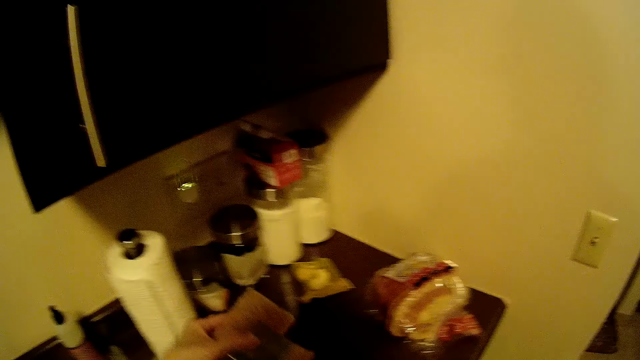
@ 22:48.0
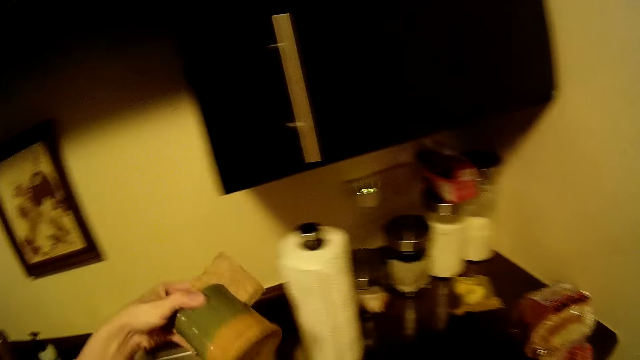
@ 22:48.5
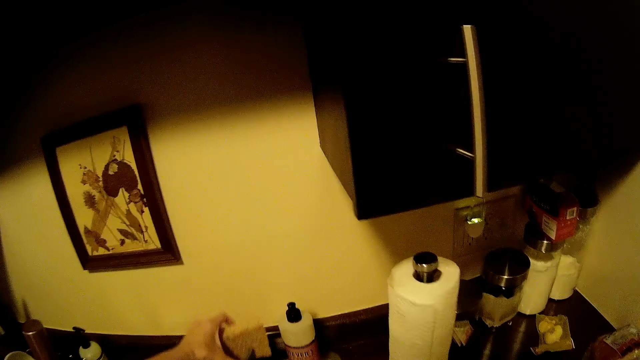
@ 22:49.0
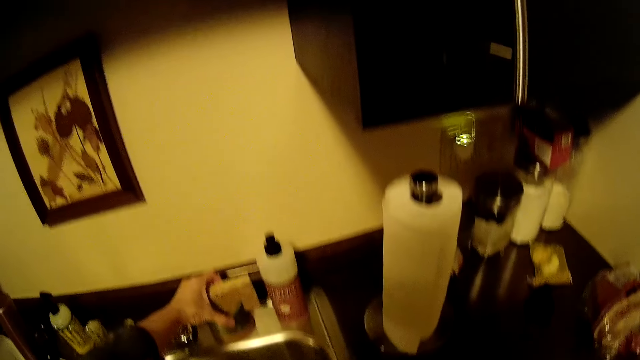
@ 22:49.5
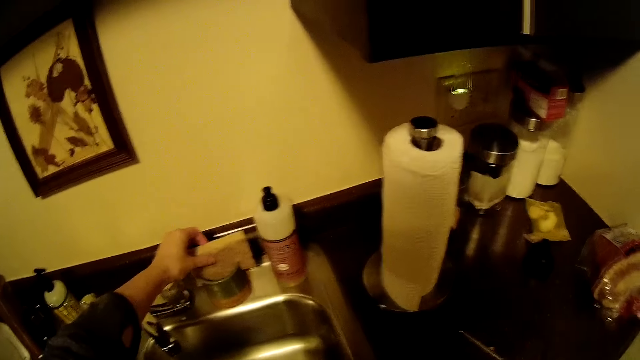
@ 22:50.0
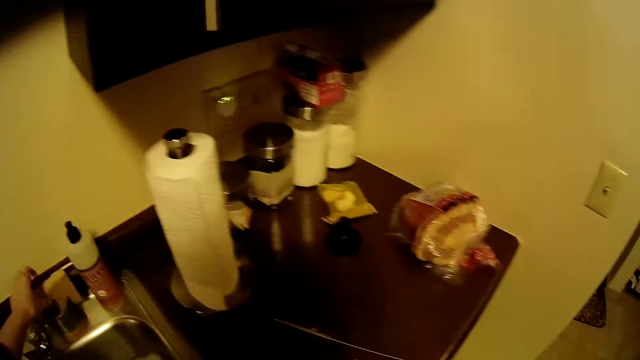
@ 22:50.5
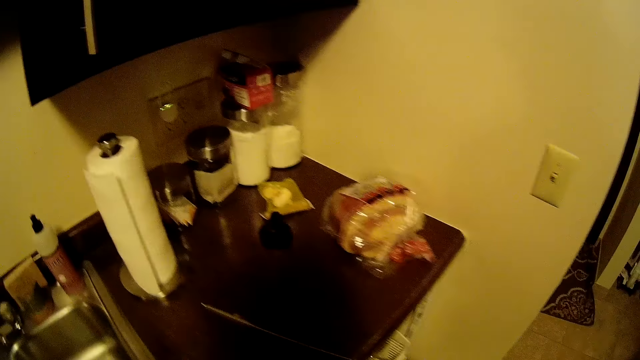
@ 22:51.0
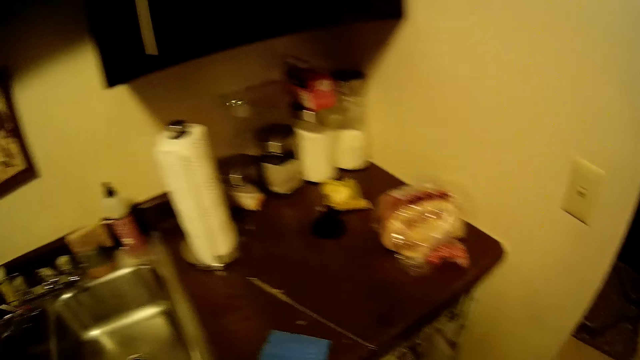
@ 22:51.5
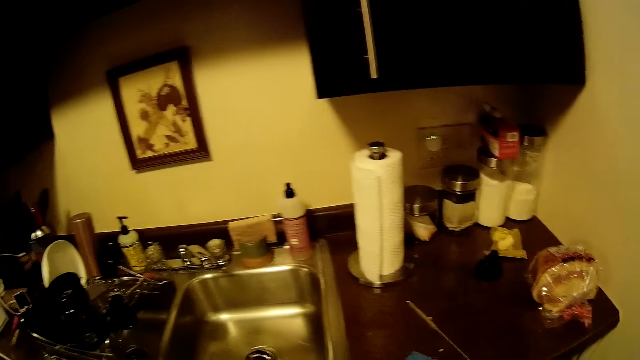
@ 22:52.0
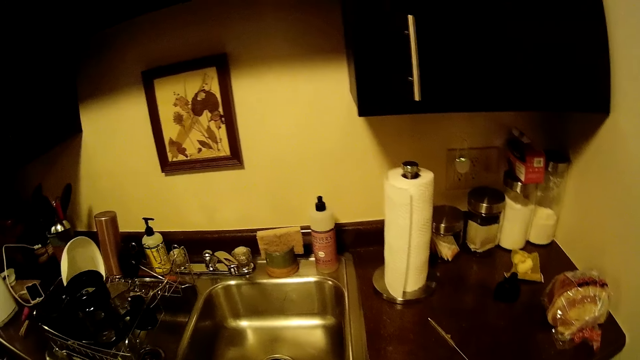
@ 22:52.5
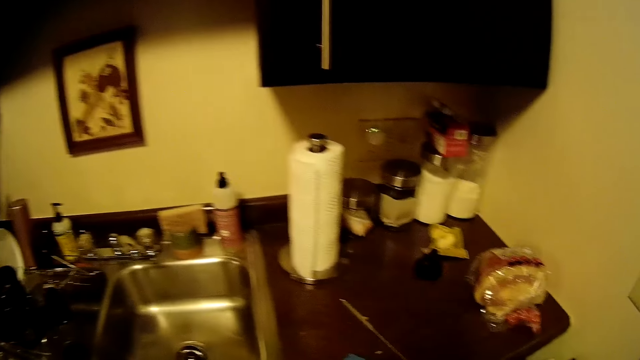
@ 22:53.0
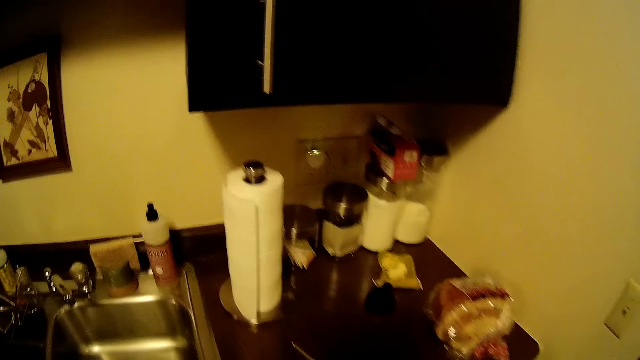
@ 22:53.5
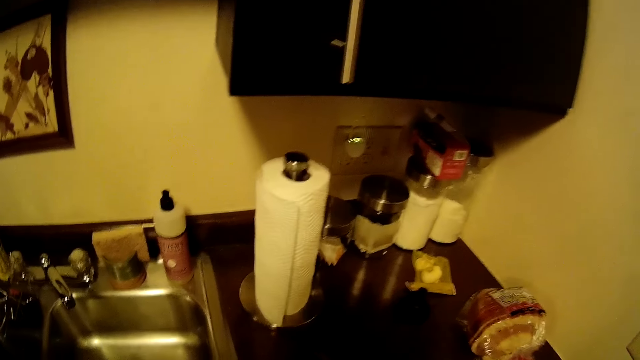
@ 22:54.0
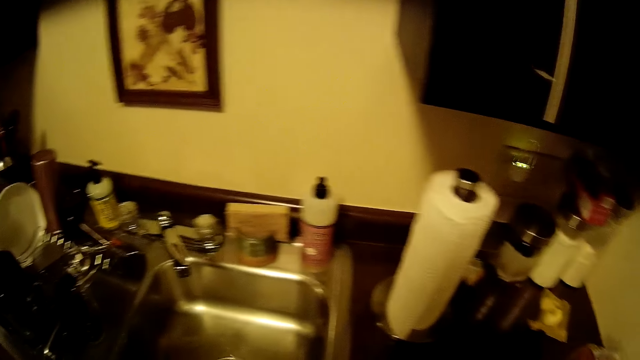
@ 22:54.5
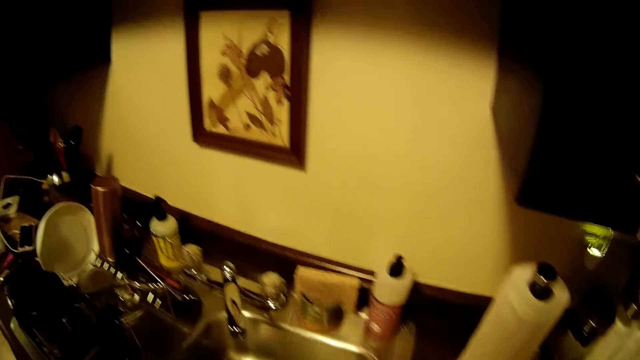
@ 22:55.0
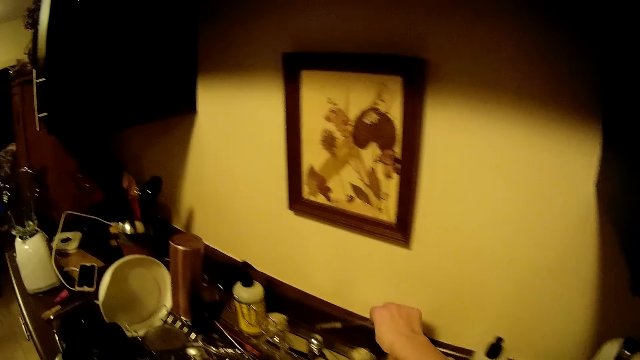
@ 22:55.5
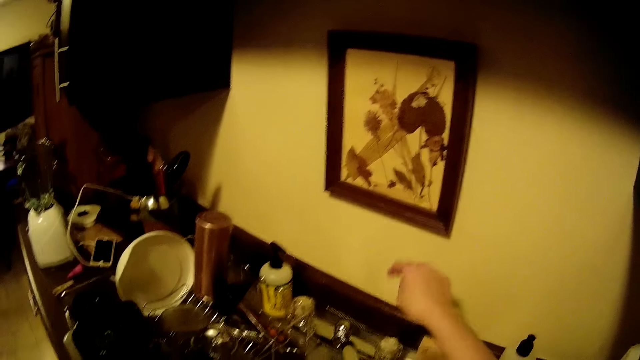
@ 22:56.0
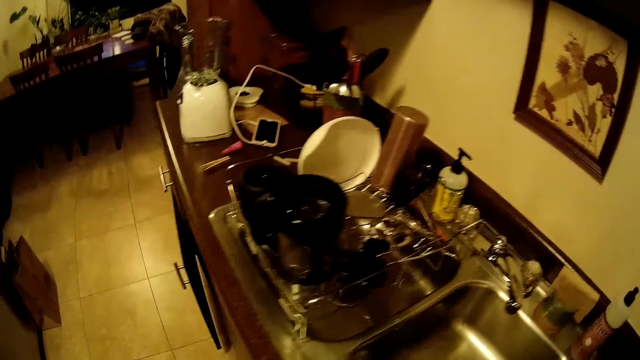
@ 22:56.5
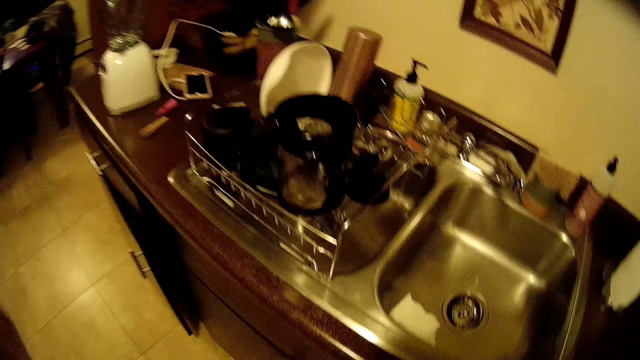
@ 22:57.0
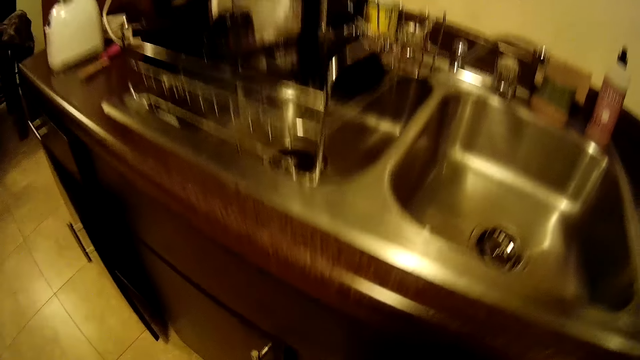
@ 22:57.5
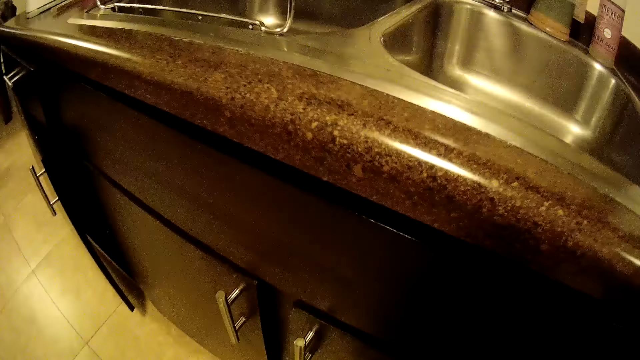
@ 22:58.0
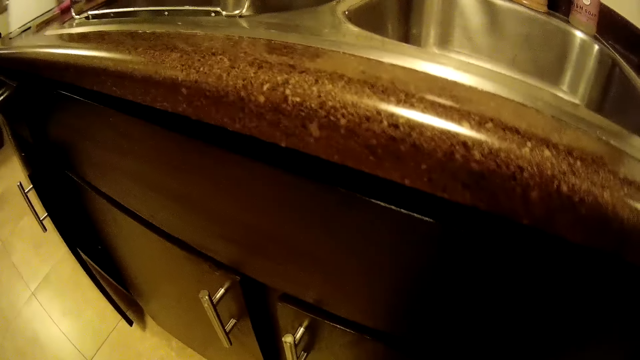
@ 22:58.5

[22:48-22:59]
The camera wearer picks up peanut butter from the counter. They keep the sponge holder on the sink counter. They put the peanut butter on the counter. They look around. They keep a brush or bread knife by the side of the counter. They look around.

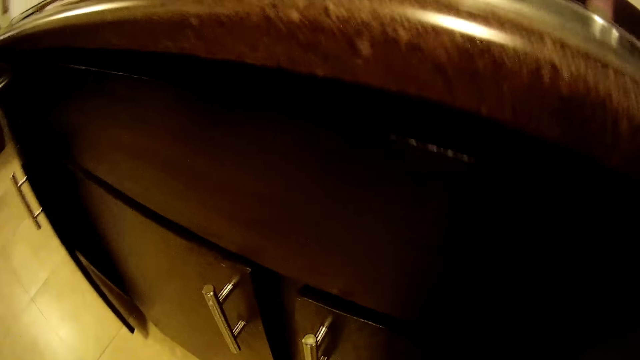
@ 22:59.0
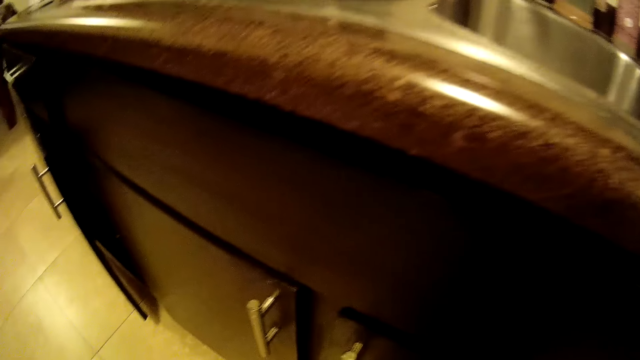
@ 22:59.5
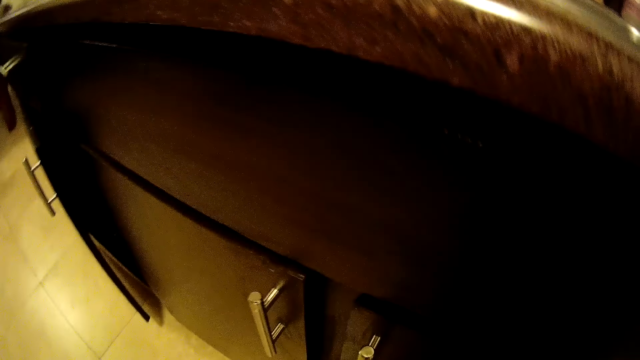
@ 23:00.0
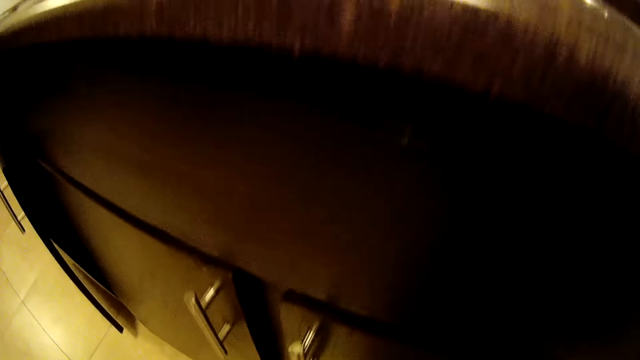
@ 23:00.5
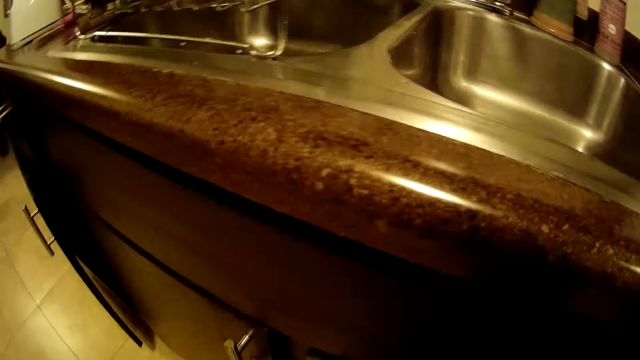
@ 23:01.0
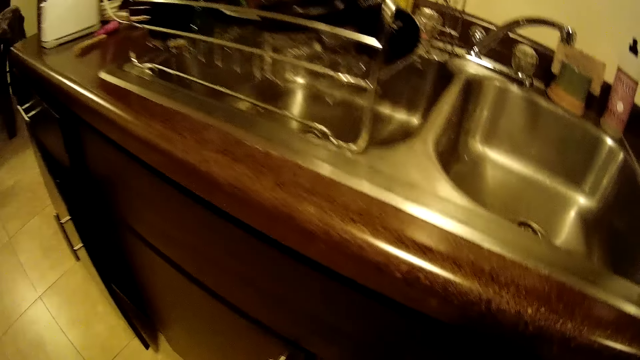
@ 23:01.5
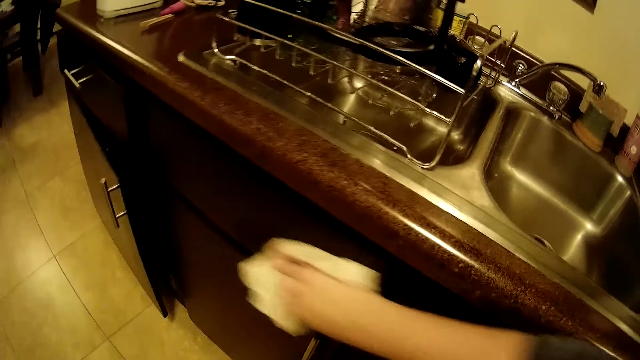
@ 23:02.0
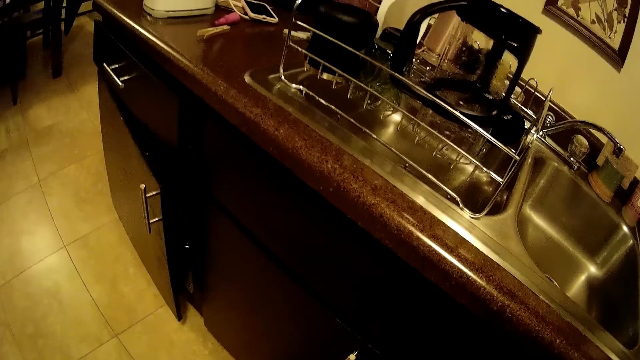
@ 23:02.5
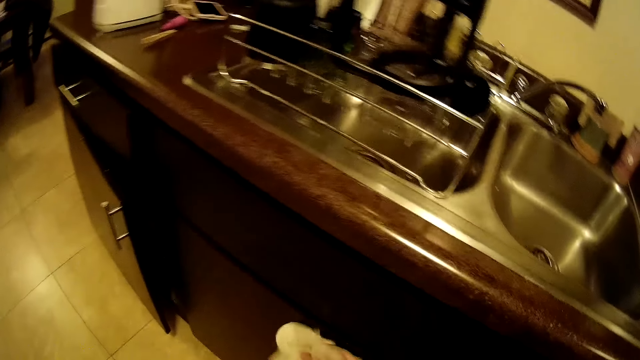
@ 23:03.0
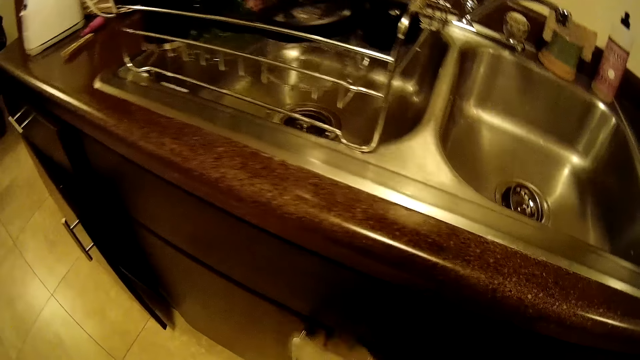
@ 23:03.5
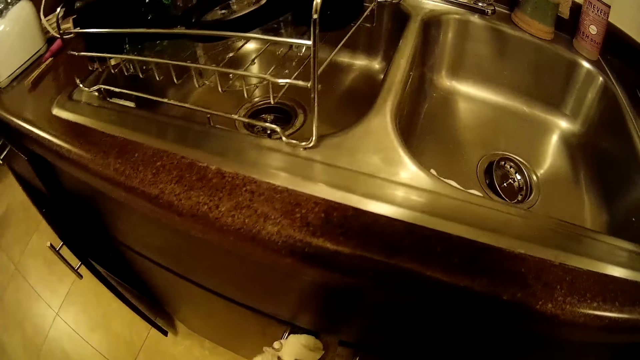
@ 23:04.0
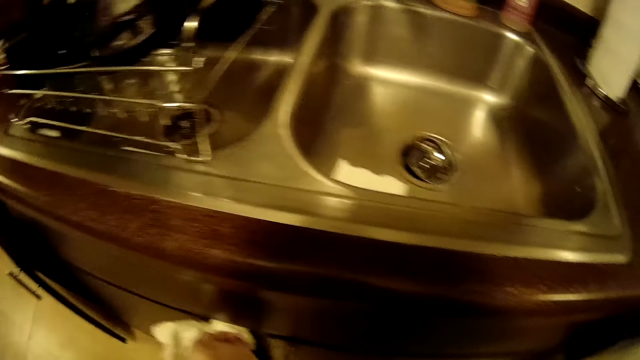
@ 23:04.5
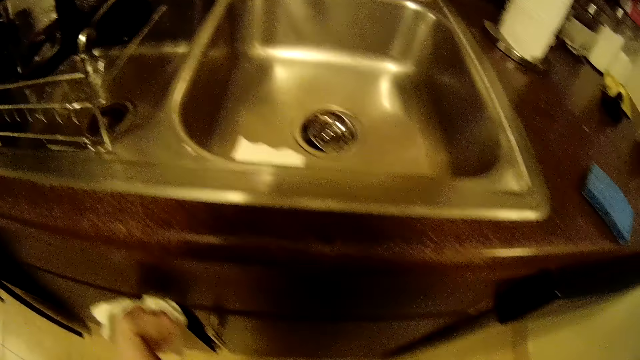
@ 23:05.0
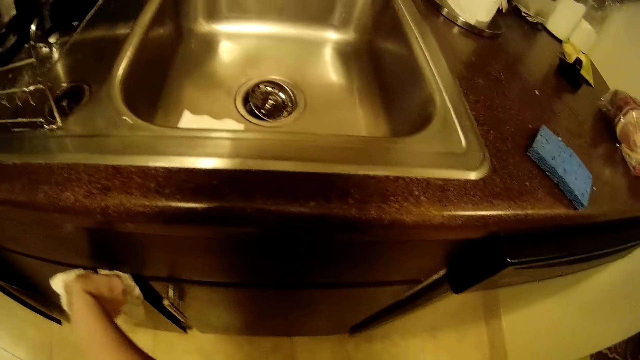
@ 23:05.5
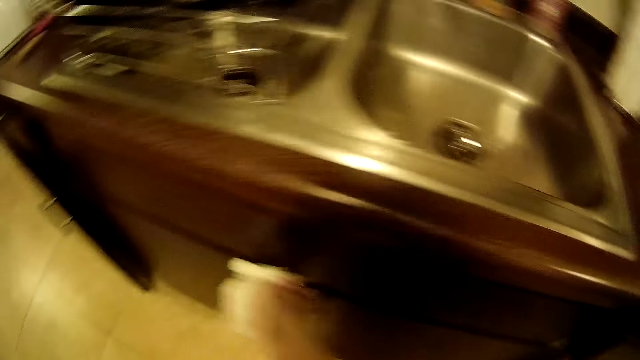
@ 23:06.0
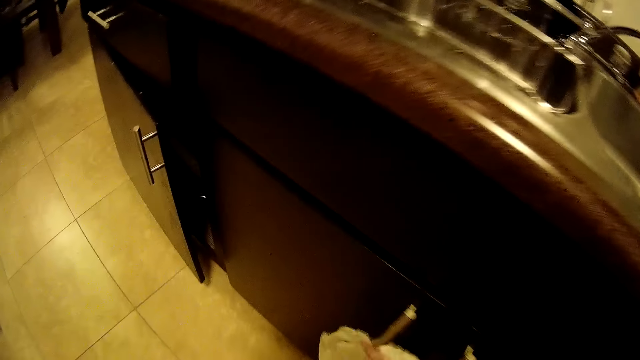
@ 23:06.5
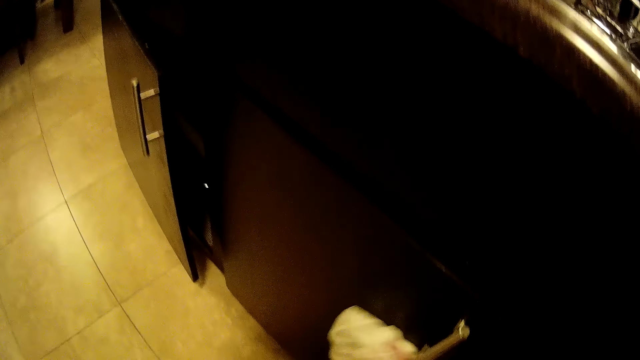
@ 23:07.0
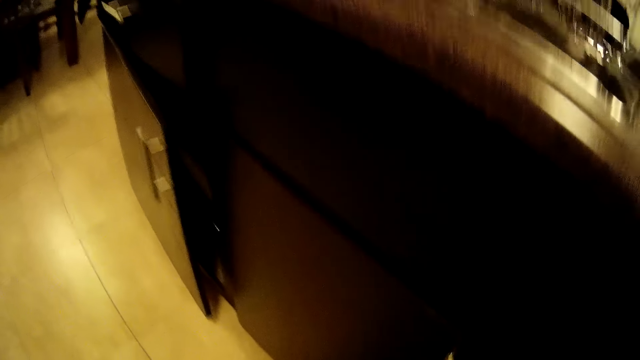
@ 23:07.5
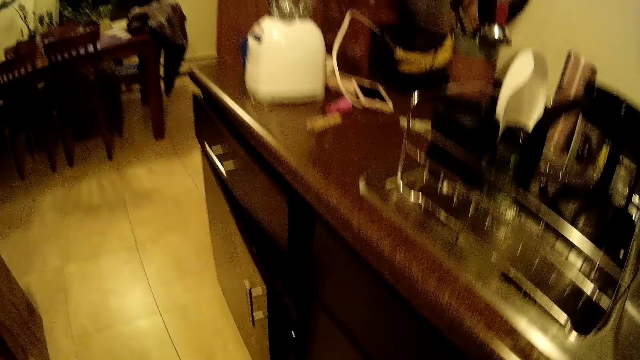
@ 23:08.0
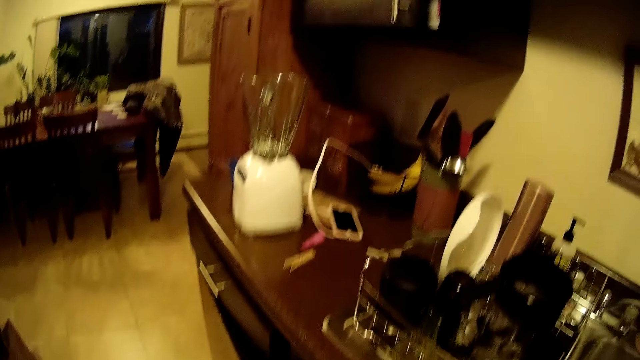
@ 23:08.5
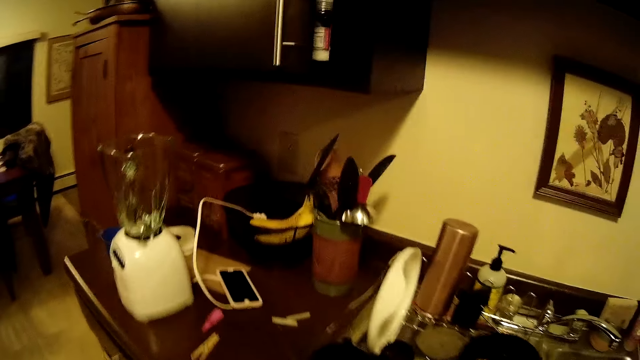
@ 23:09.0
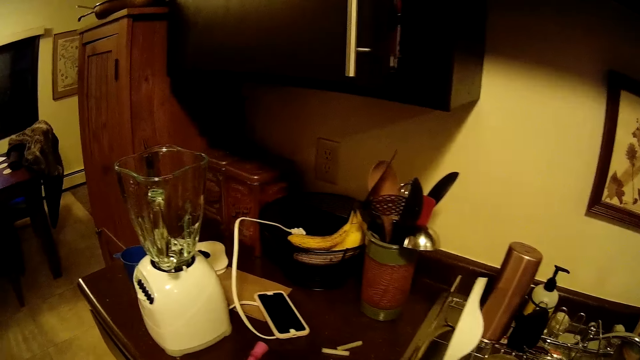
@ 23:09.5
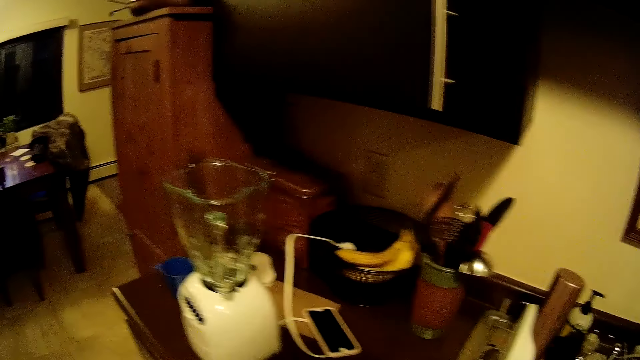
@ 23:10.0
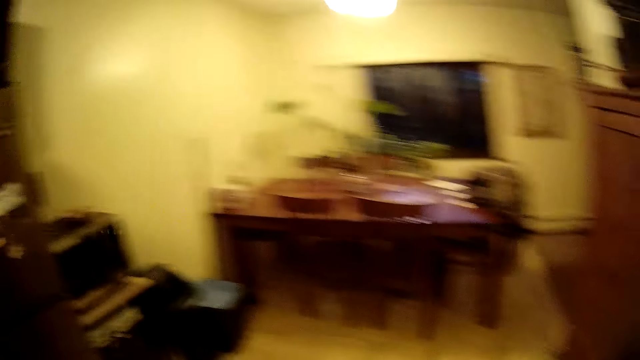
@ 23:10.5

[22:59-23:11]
The camera wearer looks at the drawer. They clean a cabinet door. They wipe the drawer.
